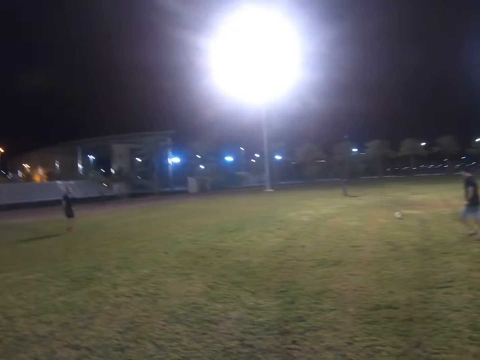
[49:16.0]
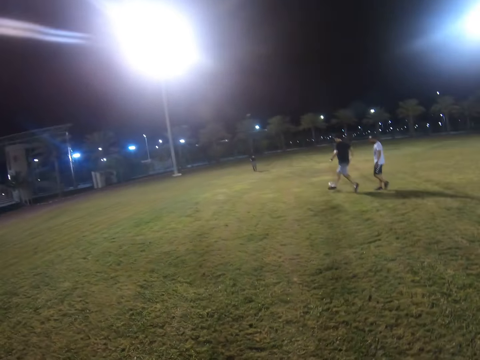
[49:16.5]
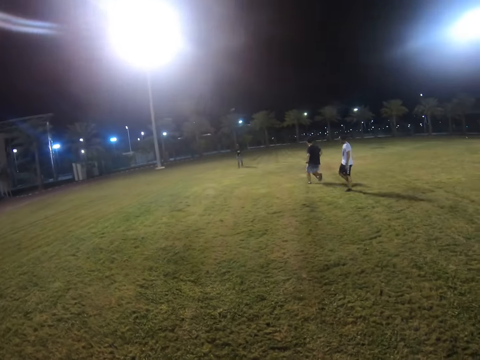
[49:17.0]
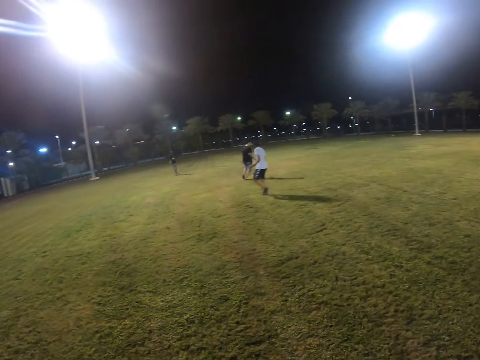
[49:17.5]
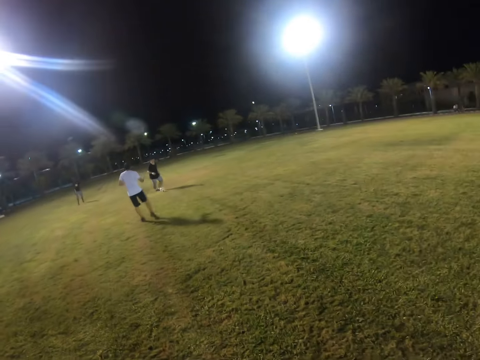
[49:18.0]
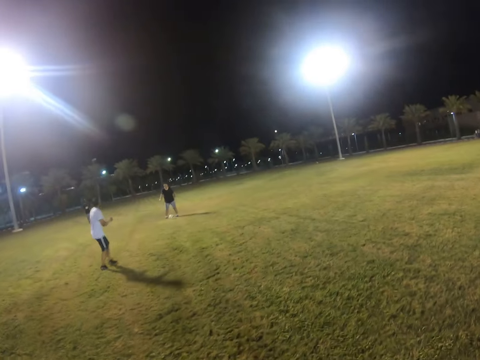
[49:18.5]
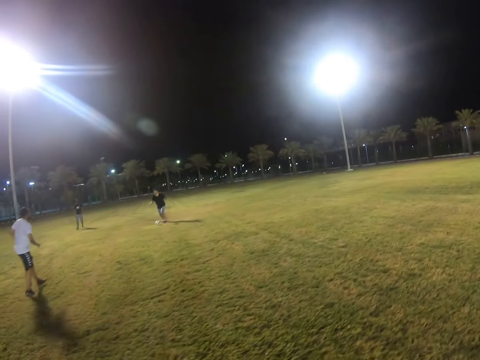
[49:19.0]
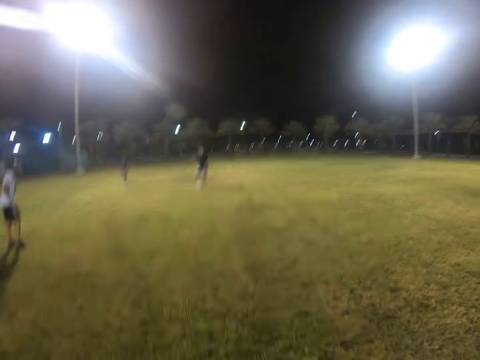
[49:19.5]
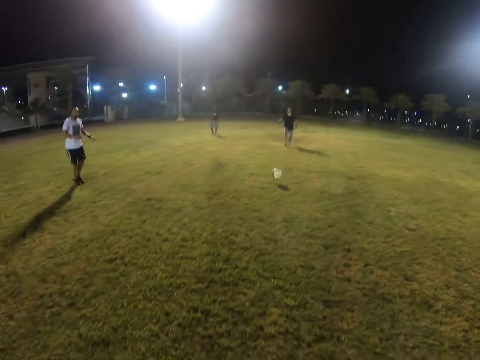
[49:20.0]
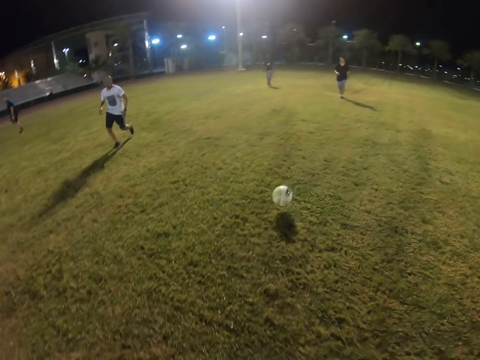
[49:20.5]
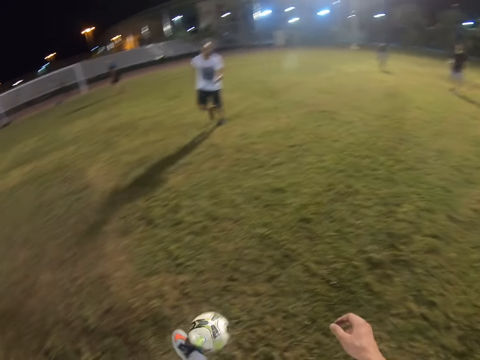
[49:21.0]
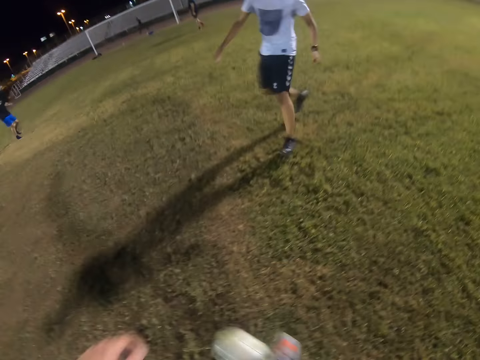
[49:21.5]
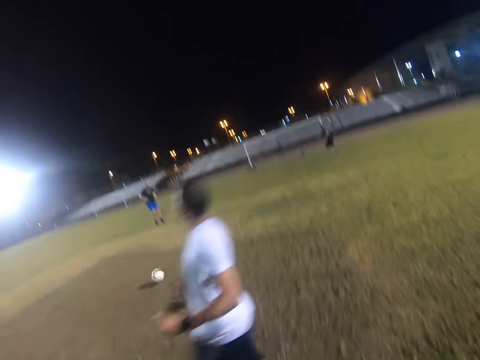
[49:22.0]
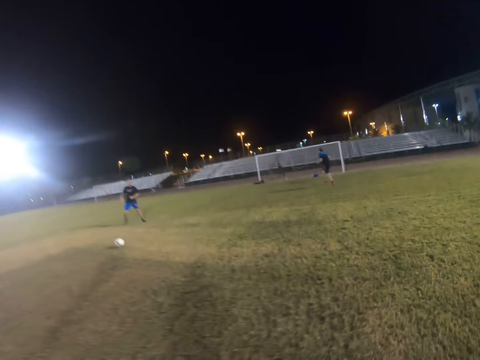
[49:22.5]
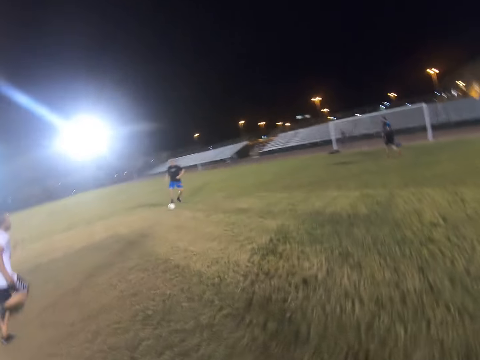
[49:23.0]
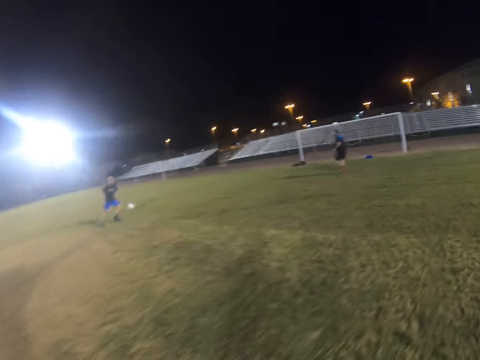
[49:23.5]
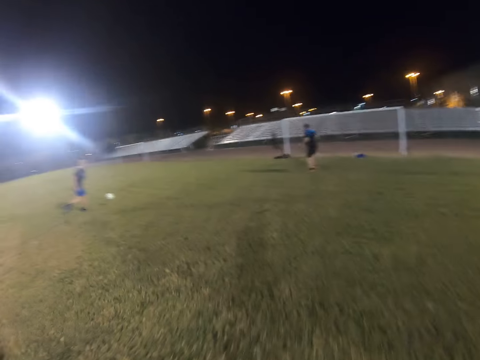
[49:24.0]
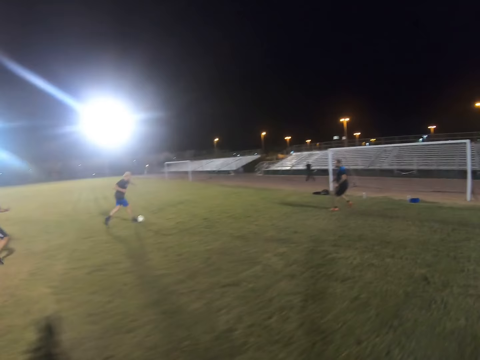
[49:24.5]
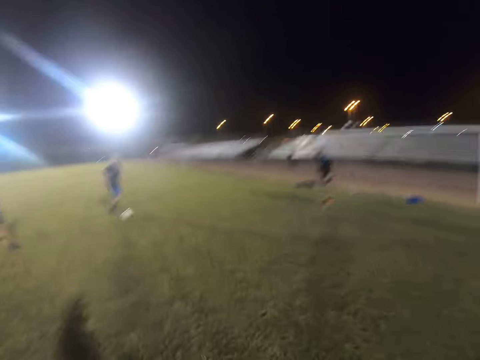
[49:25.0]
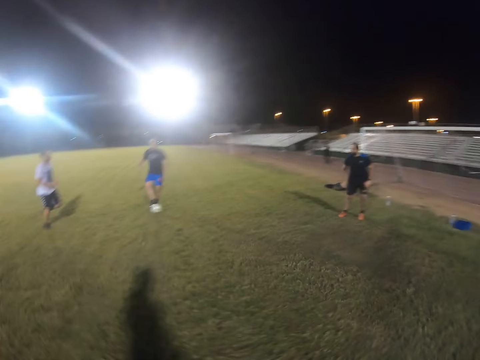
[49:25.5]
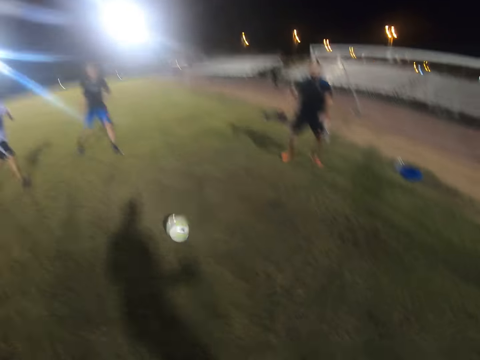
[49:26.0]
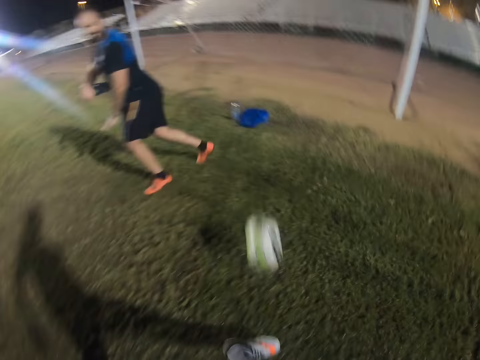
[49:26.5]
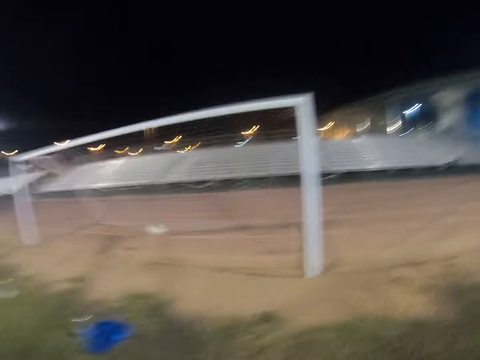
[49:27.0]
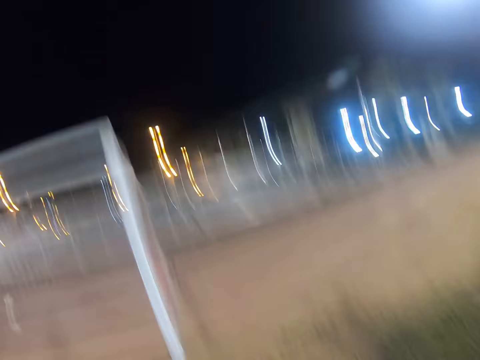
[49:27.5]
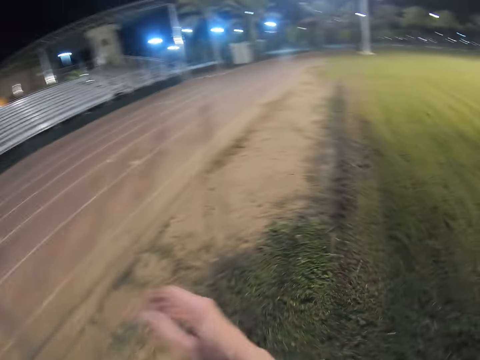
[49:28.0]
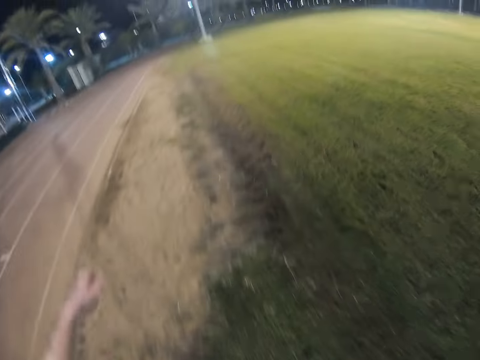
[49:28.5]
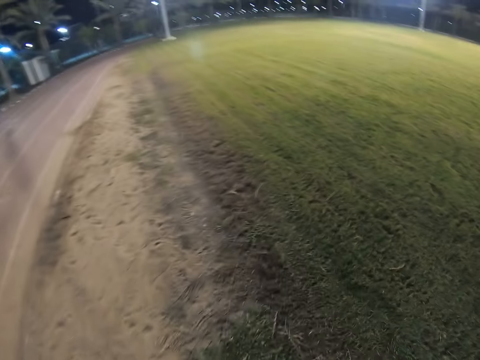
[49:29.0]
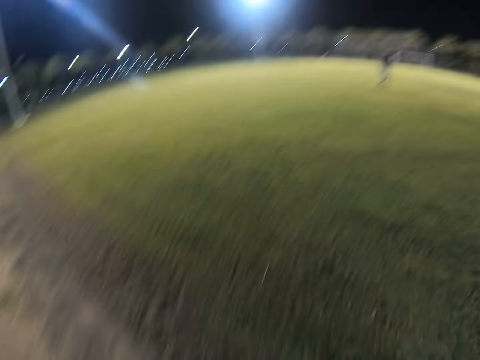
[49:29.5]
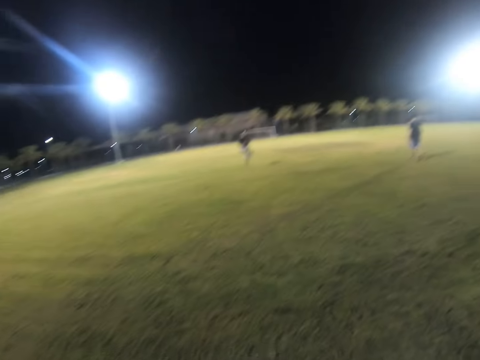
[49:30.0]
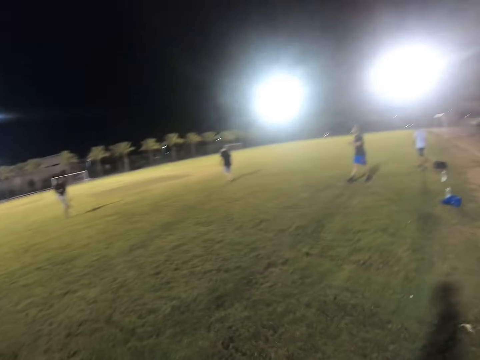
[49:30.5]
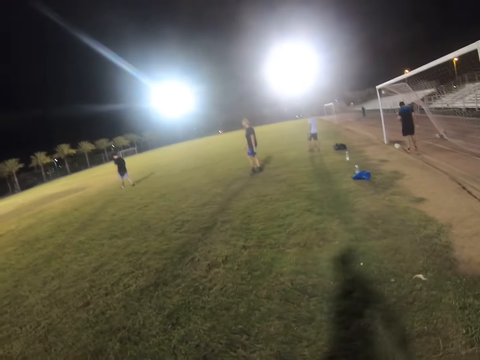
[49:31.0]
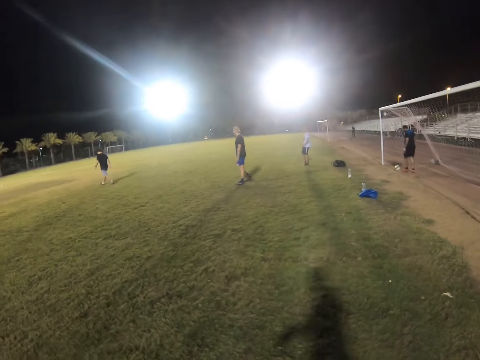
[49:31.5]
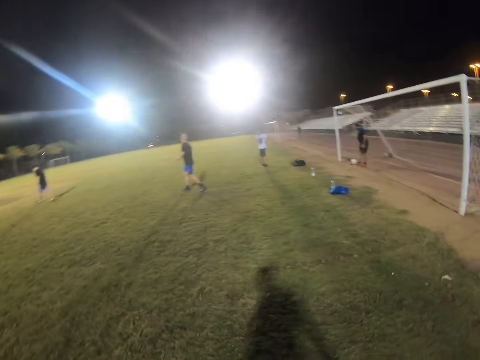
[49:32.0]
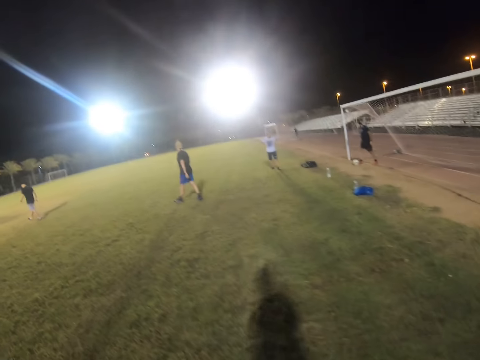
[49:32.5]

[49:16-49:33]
The camera wearer looks around the field. They jog on the field. They control the ball. They kick the ball. They jog on the field. They kick the ball. They walk on the field.

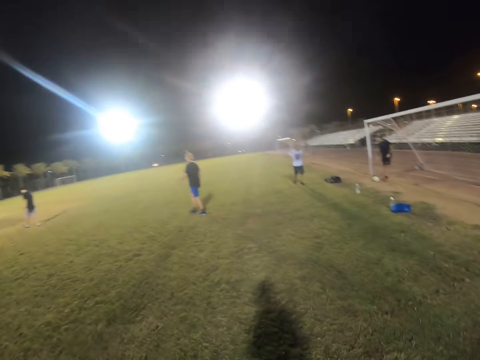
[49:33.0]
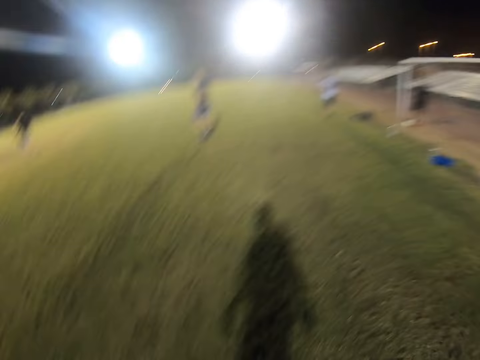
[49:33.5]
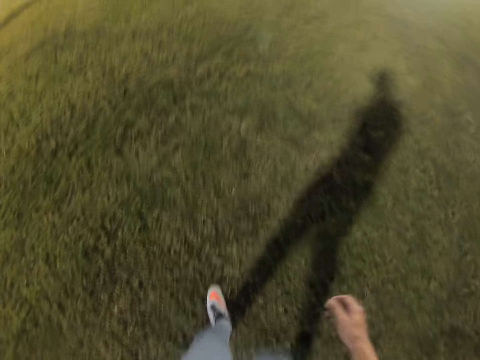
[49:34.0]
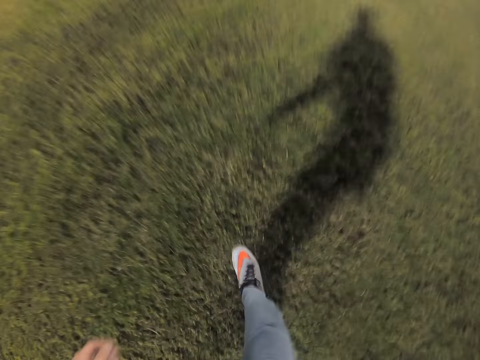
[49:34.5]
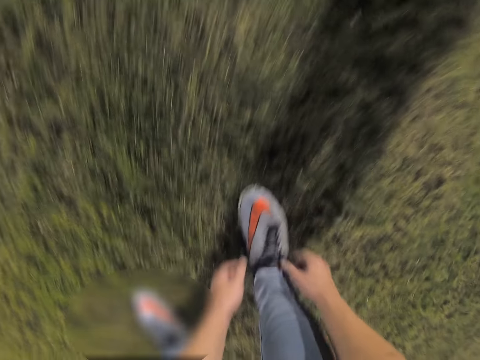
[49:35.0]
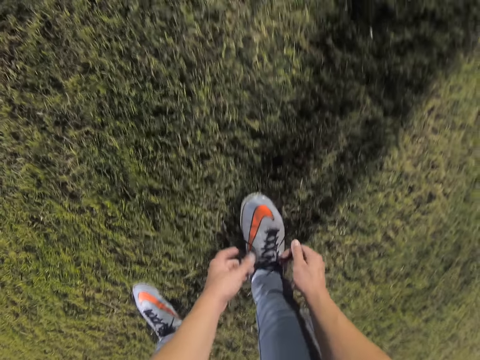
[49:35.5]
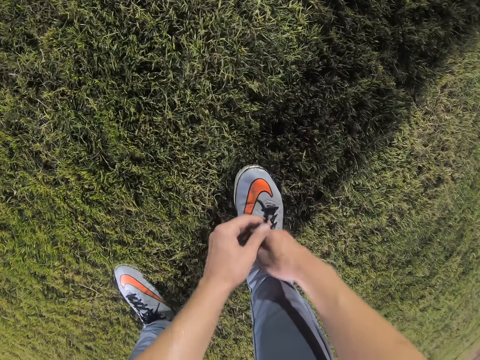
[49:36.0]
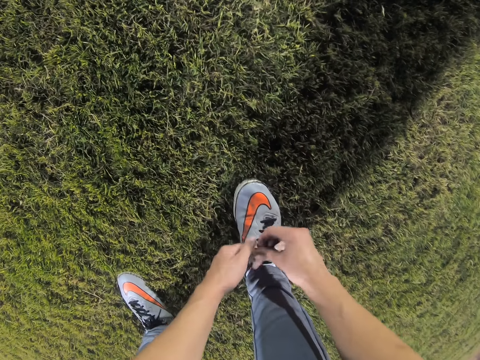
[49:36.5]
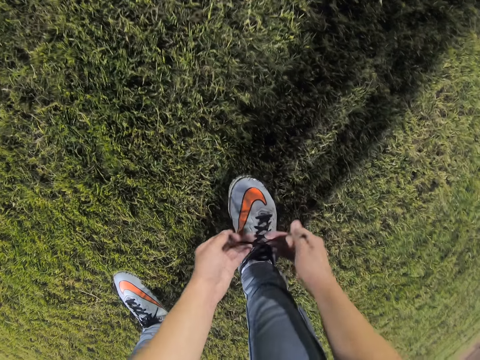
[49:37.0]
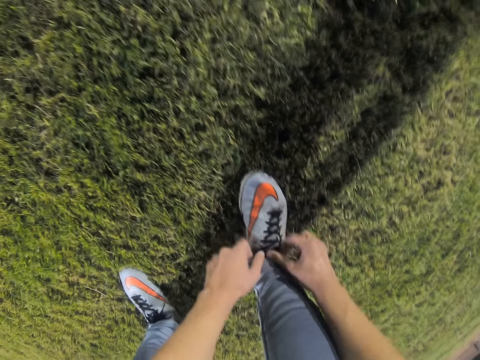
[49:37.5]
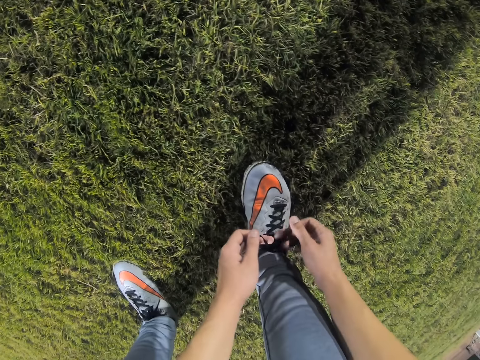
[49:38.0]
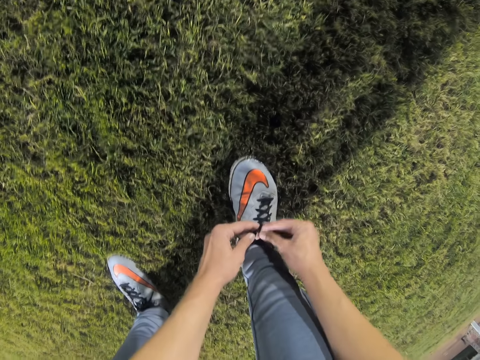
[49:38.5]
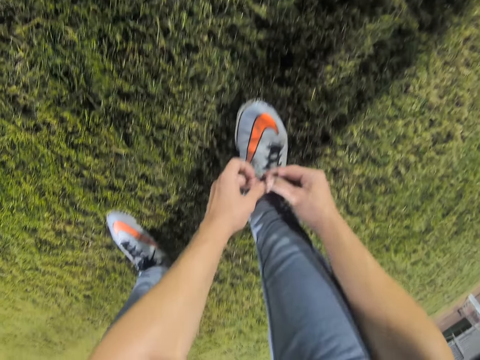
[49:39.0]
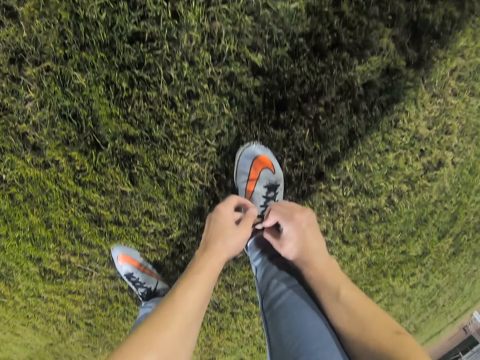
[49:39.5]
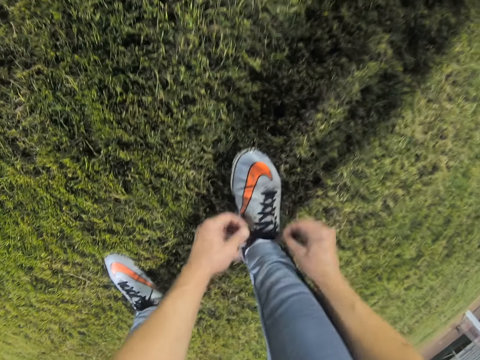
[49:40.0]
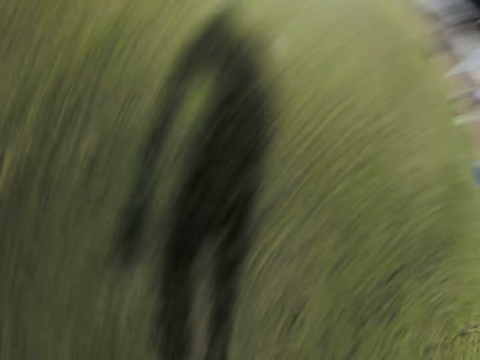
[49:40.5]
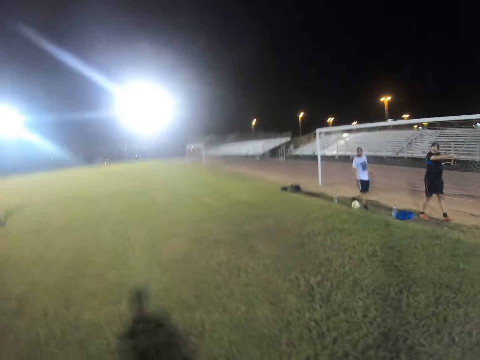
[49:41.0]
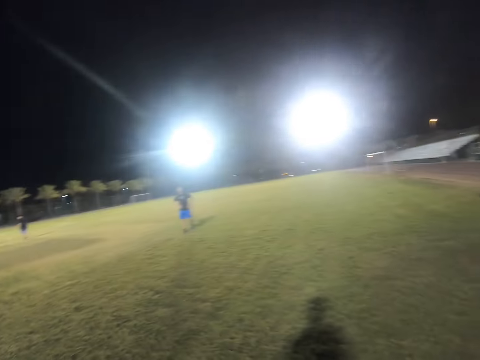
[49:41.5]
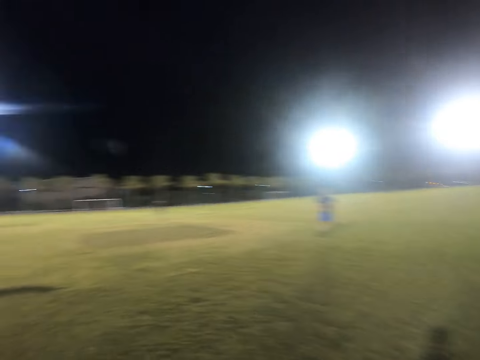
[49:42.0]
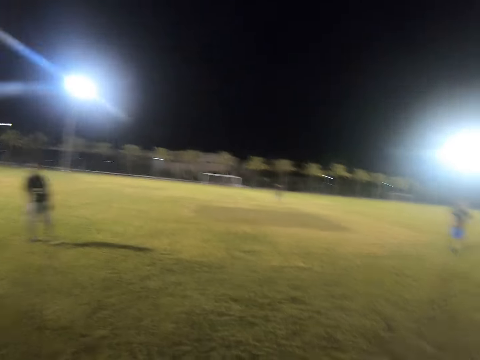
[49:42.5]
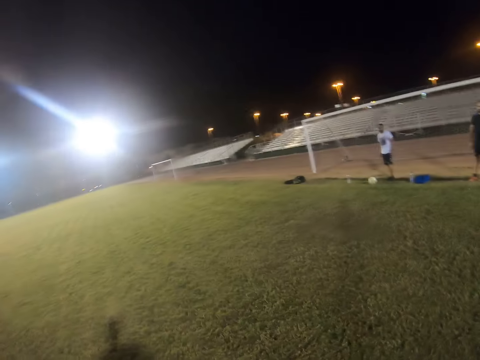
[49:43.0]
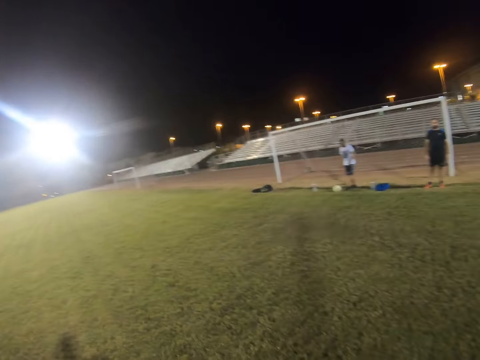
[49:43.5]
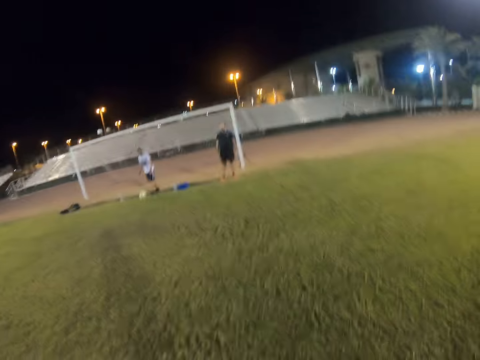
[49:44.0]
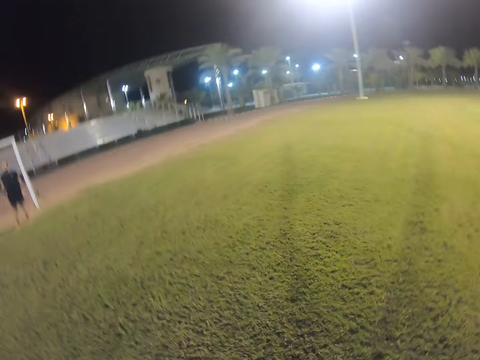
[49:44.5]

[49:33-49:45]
The camera wearer ties the shoelace. They look around the field.
